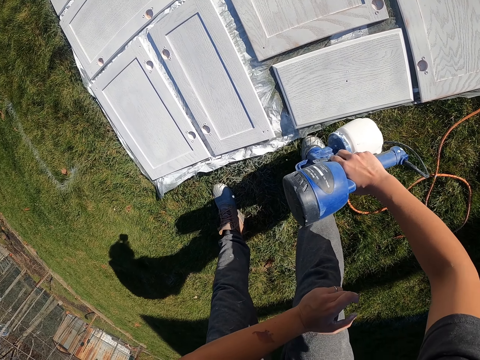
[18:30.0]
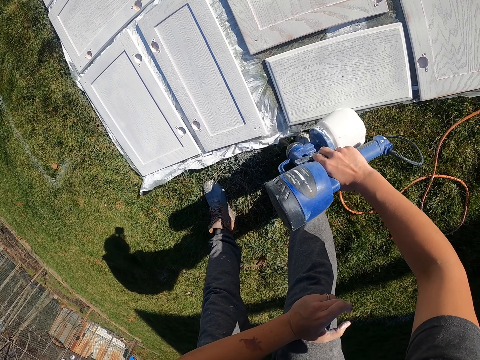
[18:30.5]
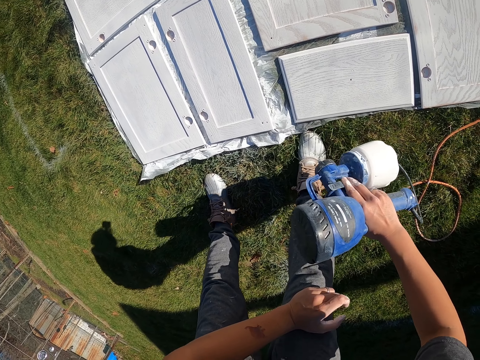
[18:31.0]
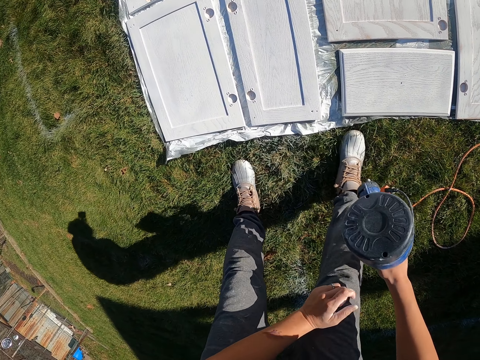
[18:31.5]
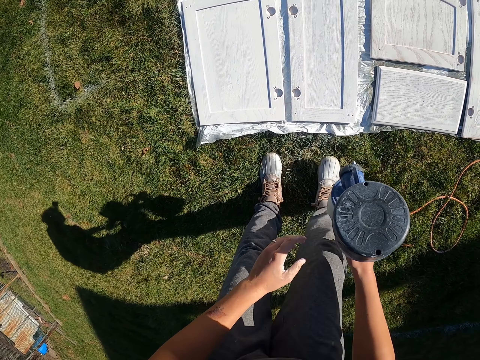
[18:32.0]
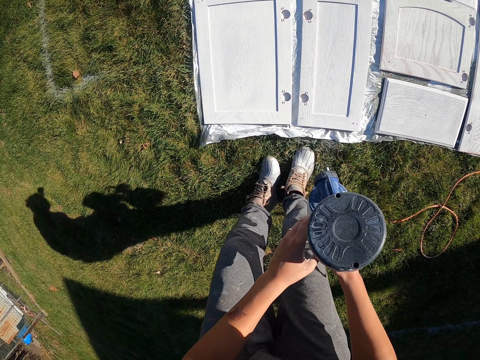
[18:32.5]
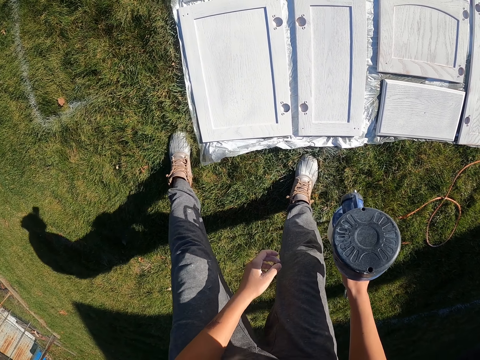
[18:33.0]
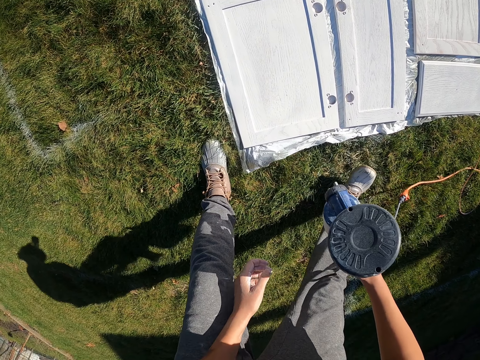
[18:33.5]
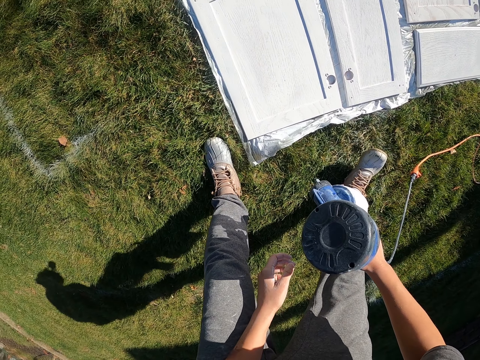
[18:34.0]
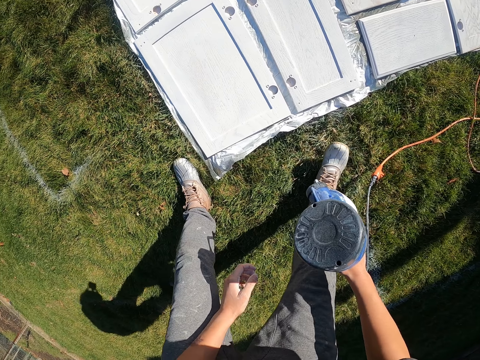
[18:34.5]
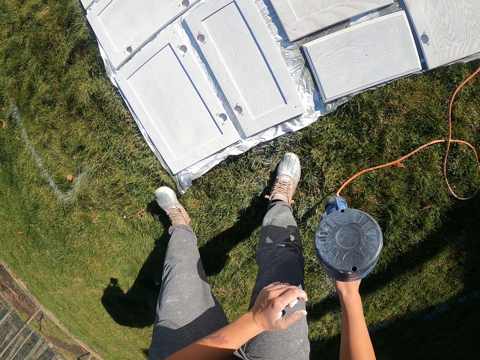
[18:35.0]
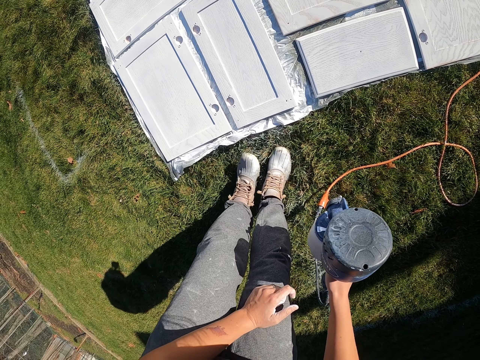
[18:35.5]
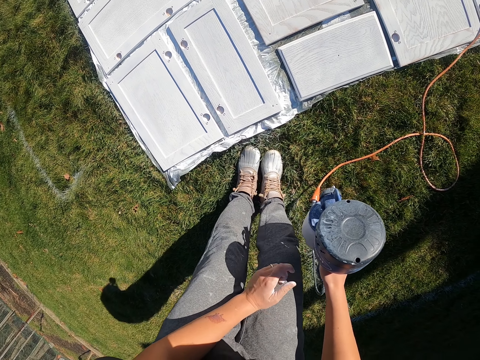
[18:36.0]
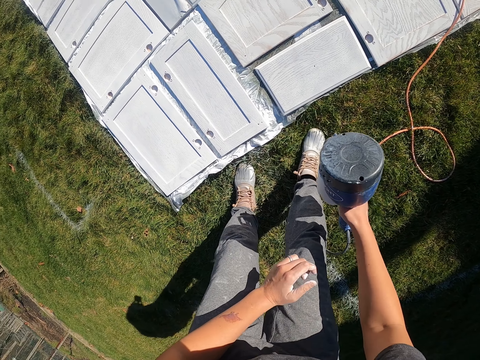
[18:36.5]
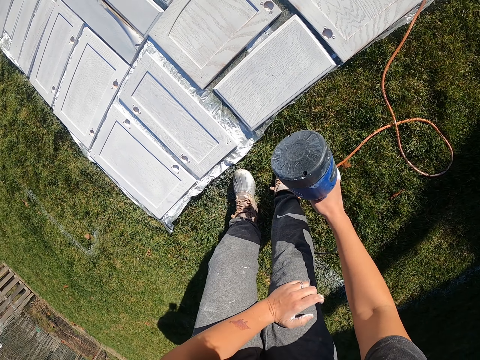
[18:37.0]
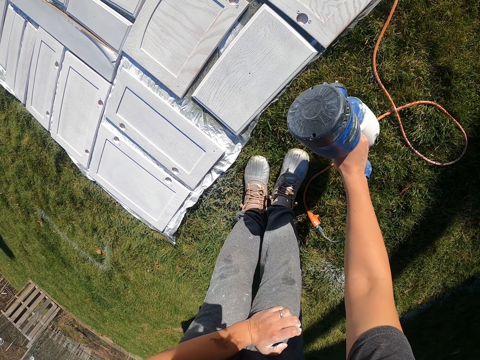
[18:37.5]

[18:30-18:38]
The camera wearer adjusts the paint sprayer. They move around in the compound. They step.

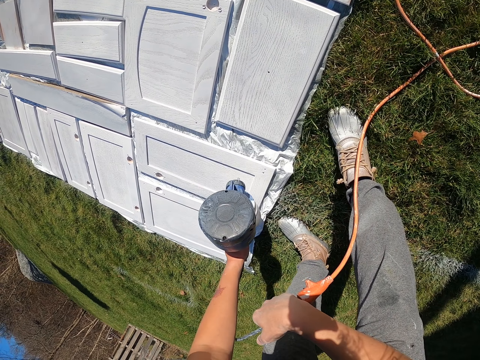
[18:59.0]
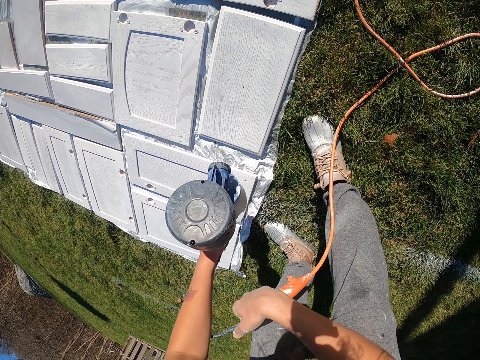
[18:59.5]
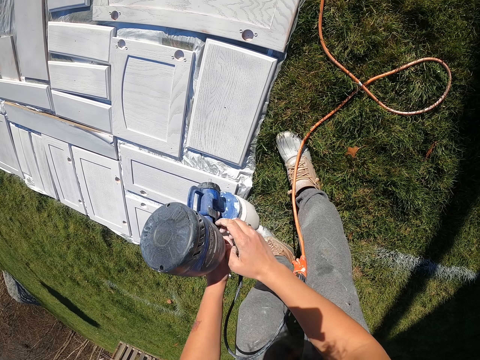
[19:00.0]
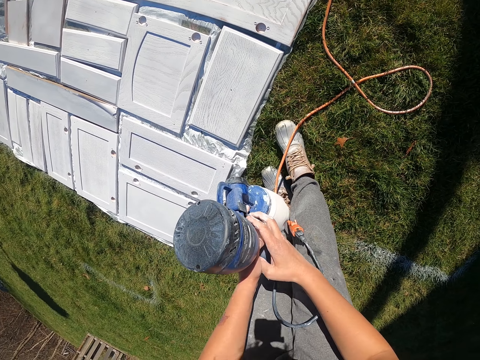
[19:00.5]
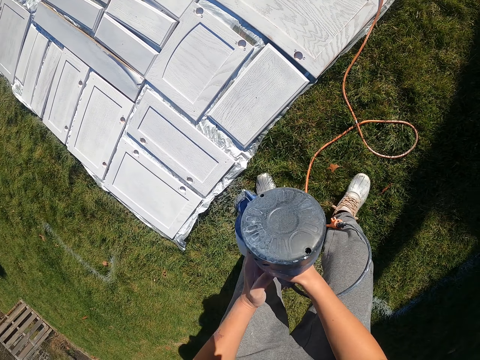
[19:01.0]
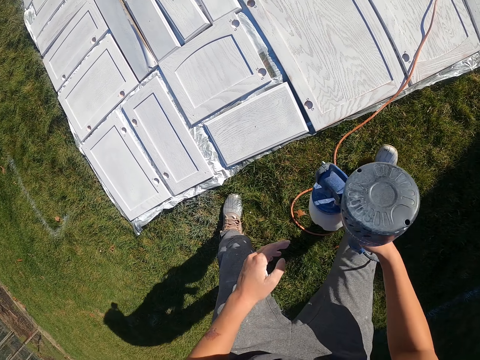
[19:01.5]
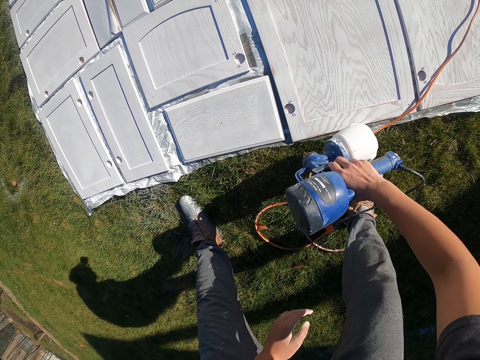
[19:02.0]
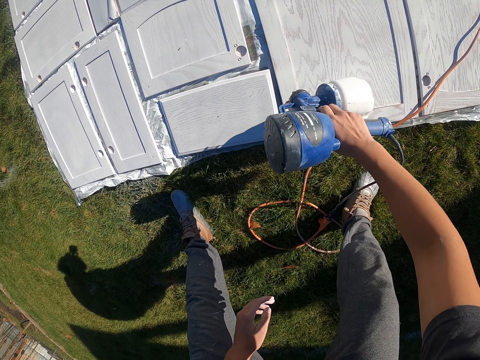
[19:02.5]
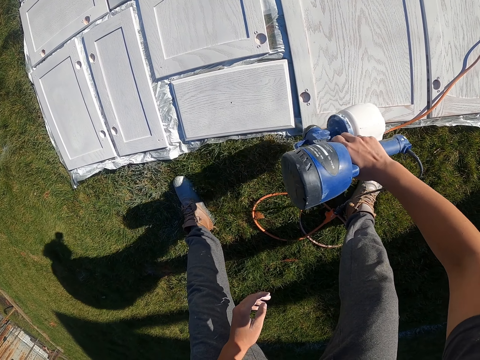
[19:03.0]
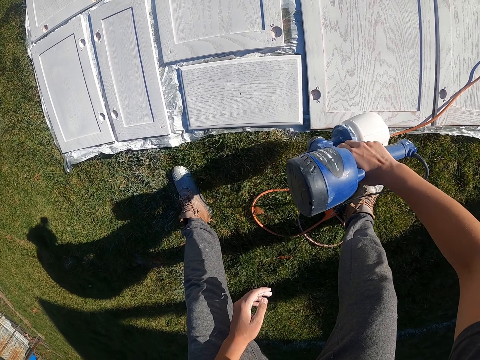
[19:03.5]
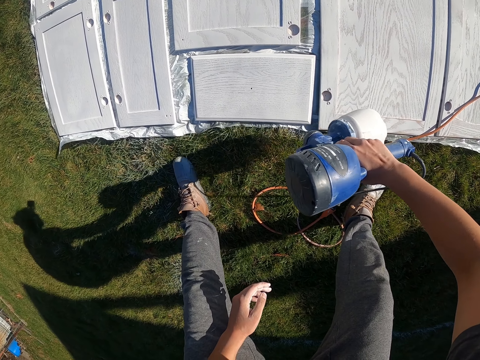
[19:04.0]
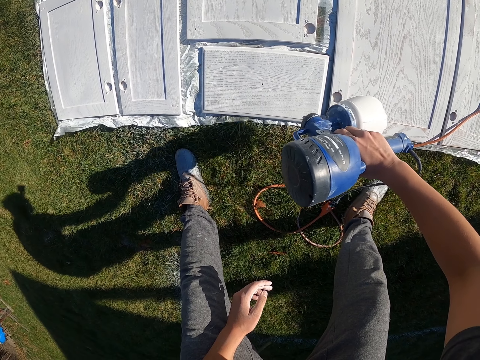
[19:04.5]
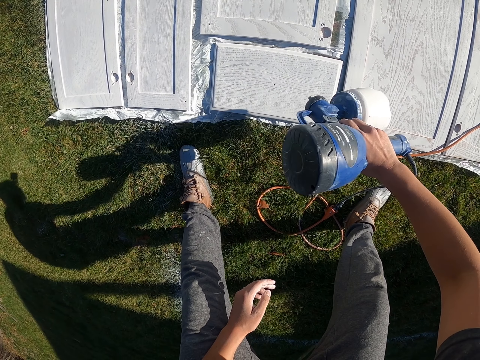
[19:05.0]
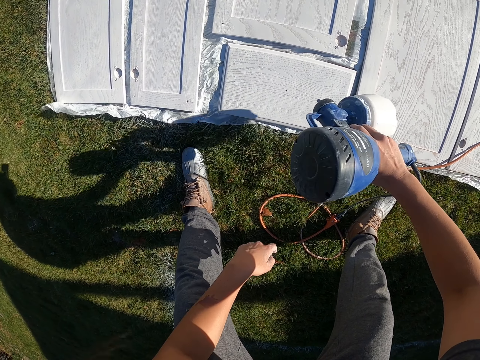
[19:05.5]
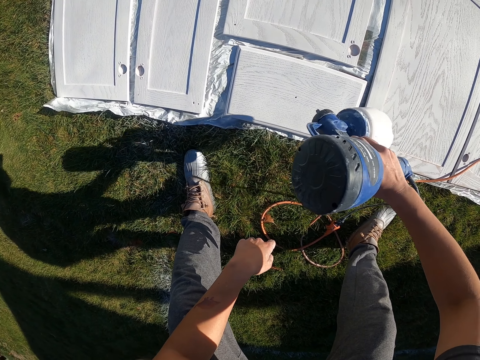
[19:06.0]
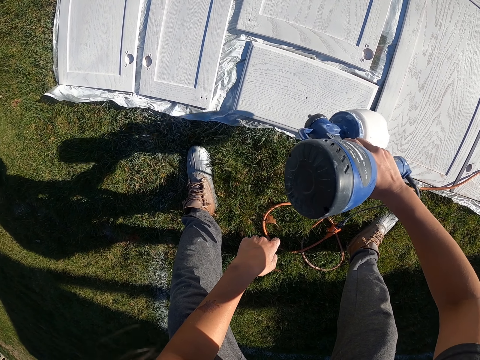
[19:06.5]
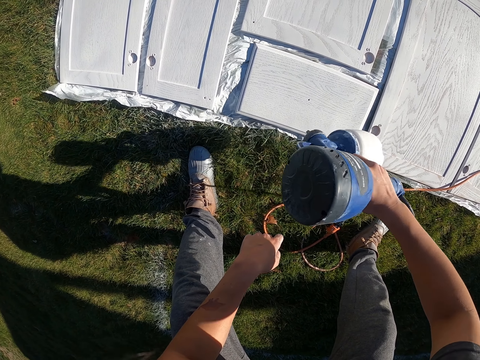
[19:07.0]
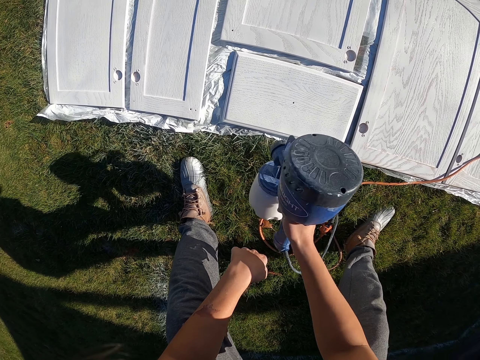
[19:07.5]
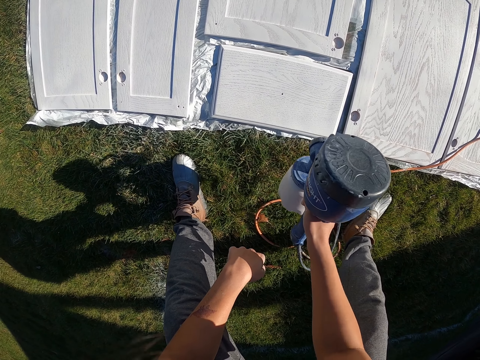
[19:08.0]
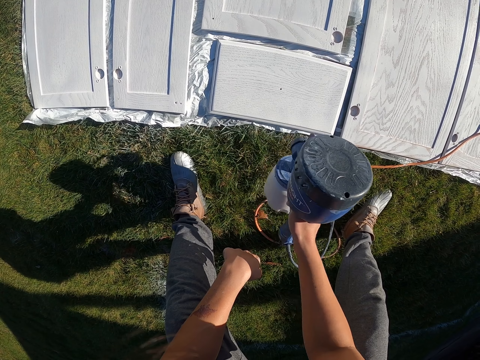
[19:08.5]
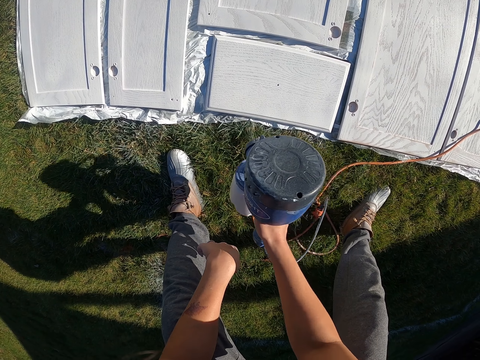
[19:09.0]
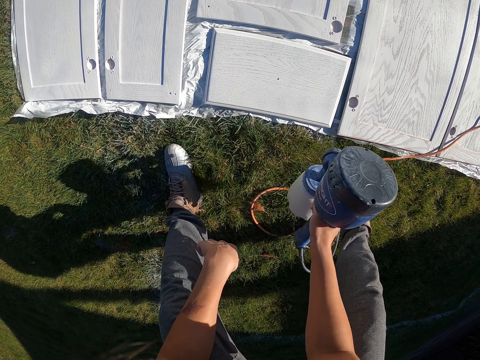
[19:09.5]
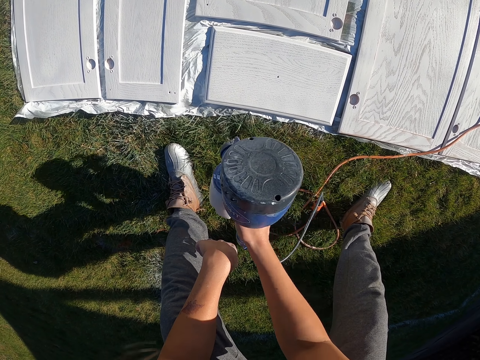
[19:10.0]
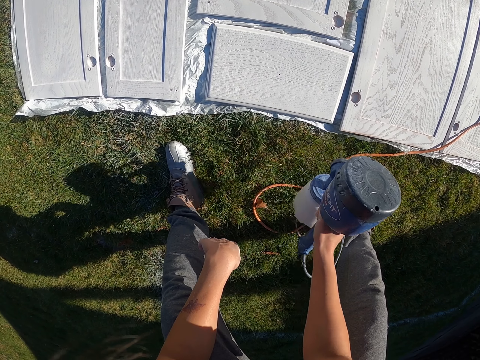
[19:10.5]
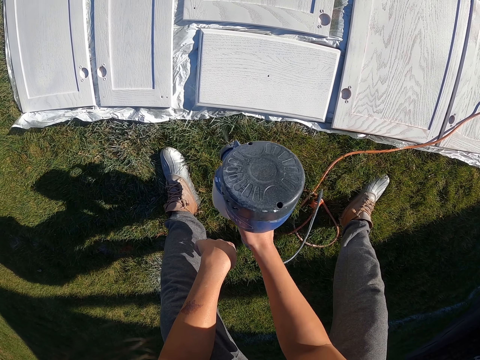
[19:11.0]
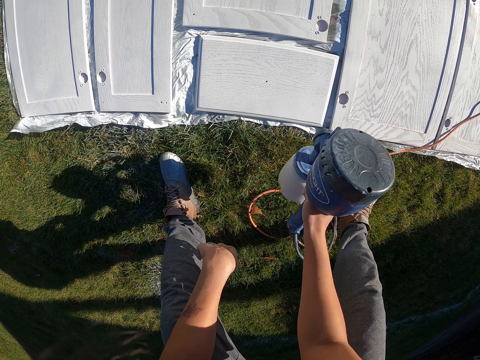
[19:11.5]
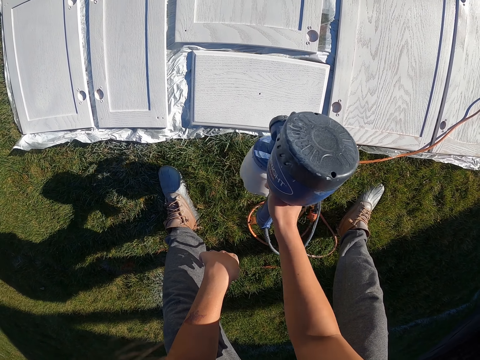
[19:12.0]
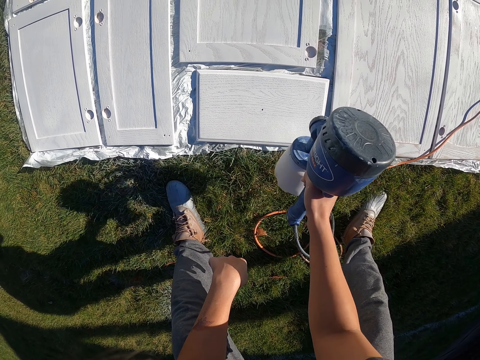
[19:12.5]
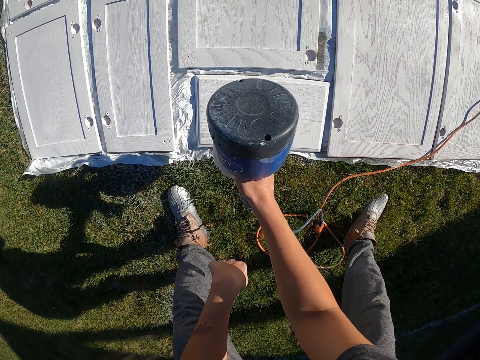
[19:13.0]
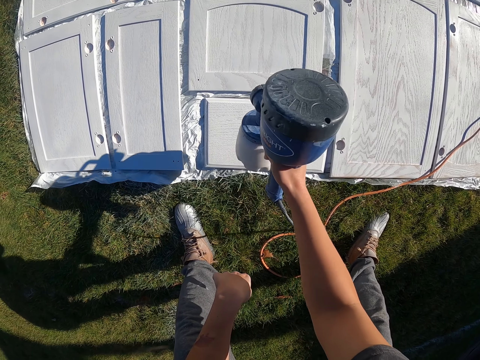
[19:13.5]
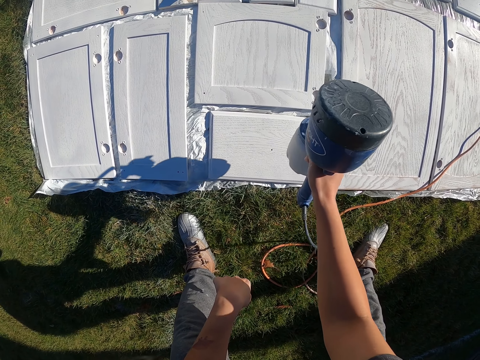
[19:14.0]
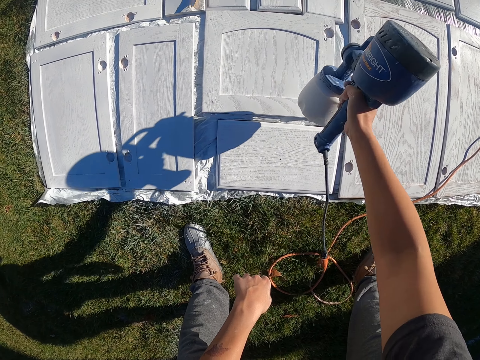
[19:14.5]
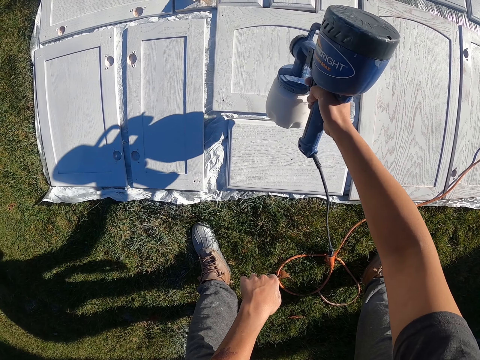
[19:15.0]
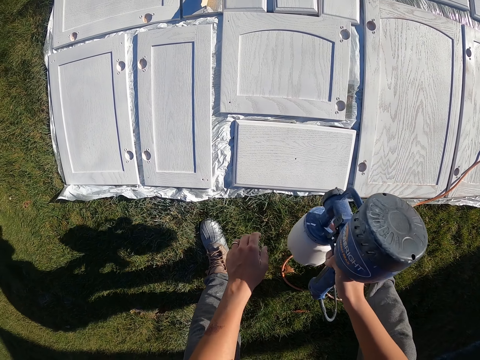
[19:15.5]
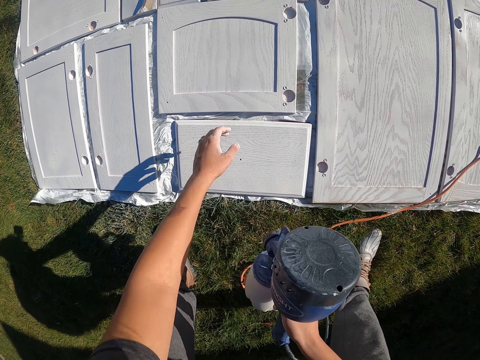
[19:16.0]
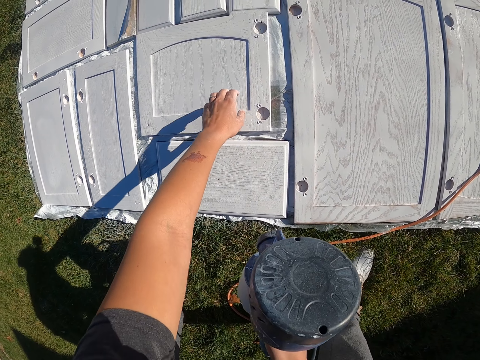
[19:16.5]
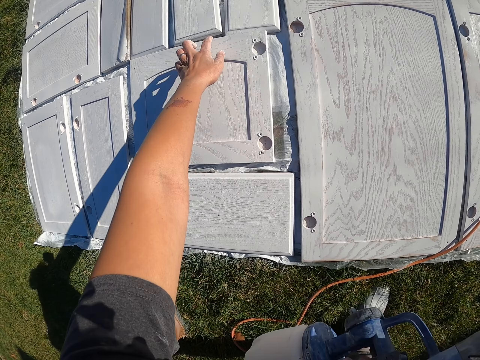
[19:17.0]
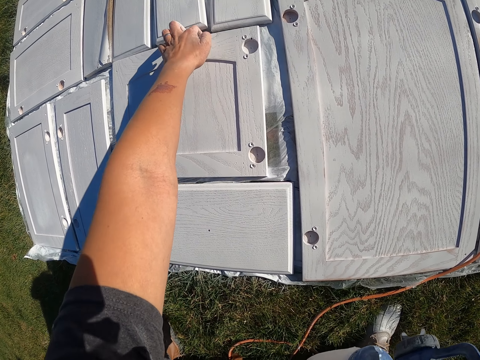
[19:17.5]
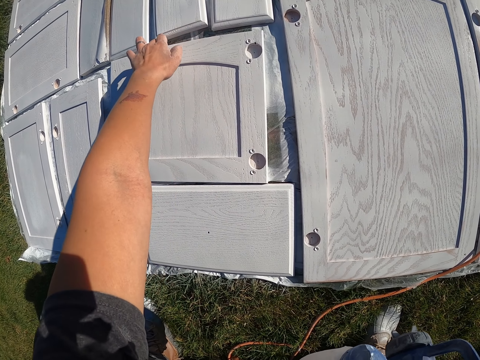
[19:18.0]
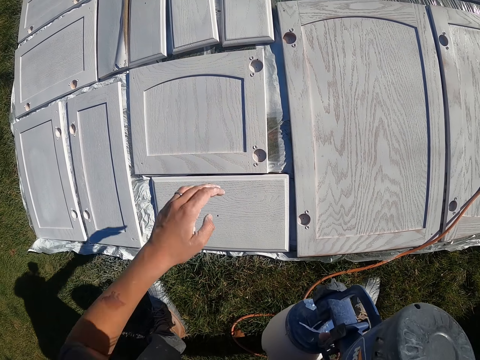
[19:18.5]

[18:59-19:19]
The camera wearer adjusts the paint sprayer. They spray paint on the cabinet board with the paint sprayer. They adjust a cabinet door. They move a wooden board.
